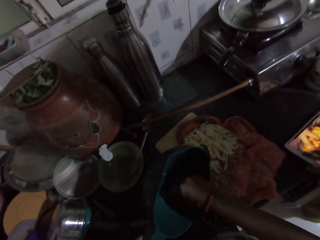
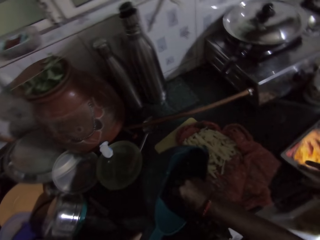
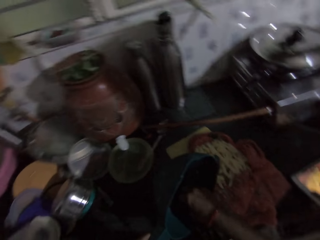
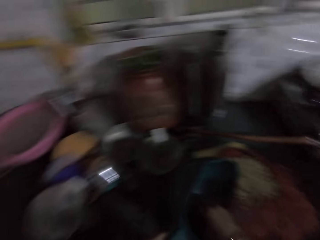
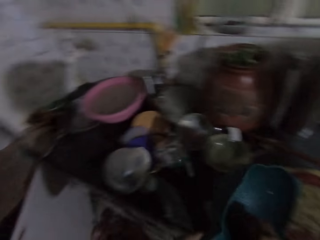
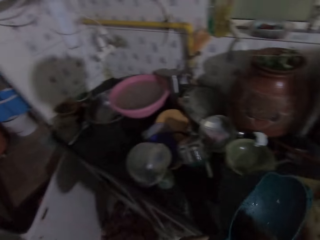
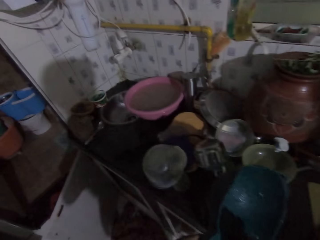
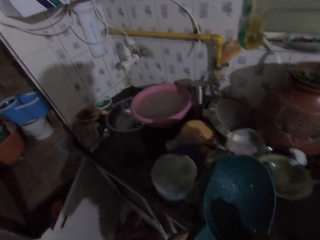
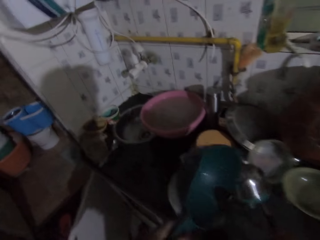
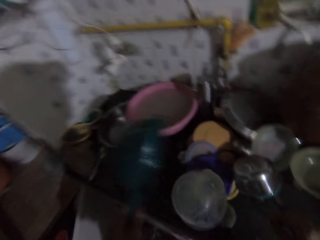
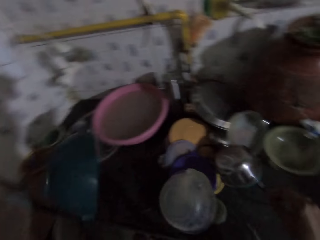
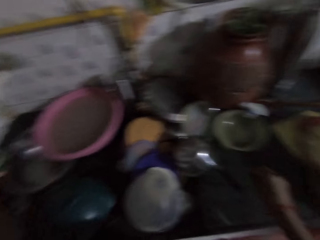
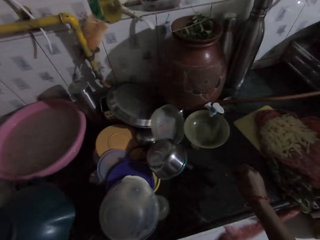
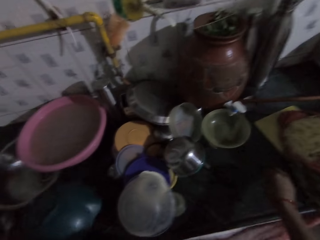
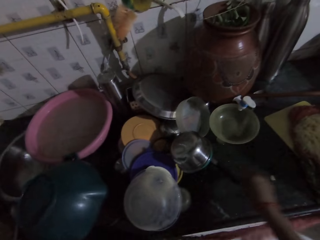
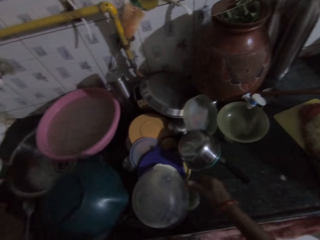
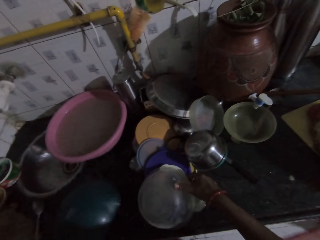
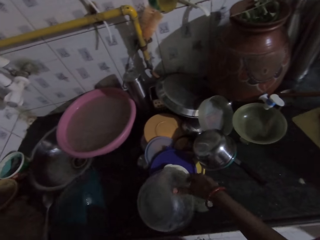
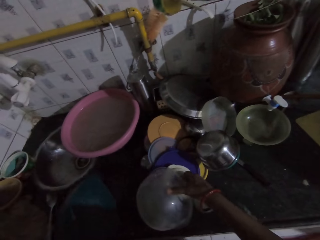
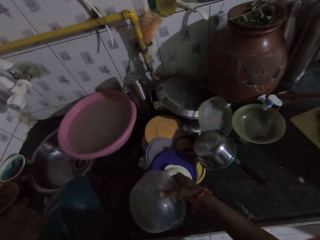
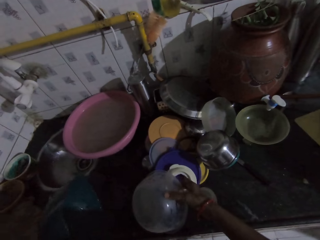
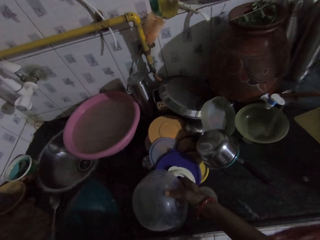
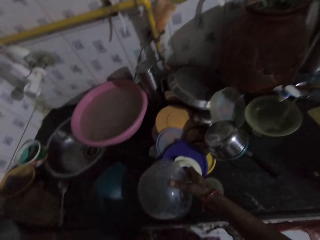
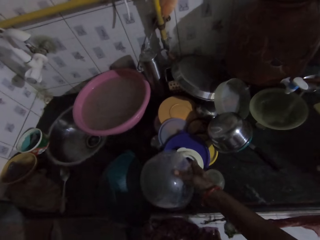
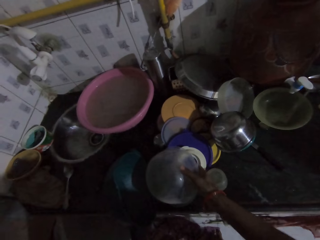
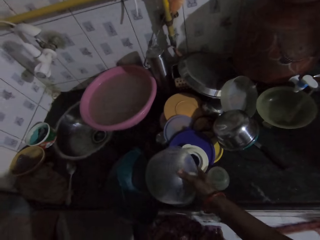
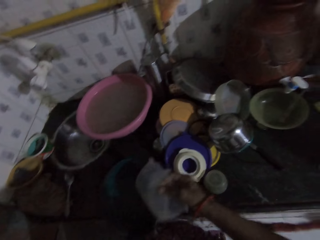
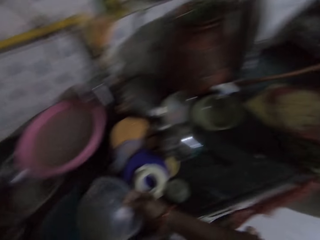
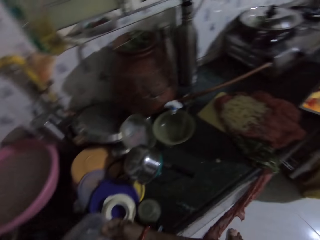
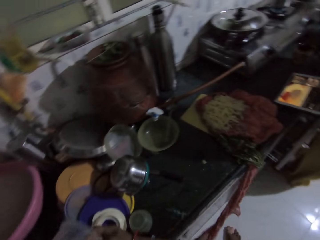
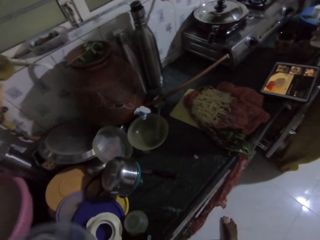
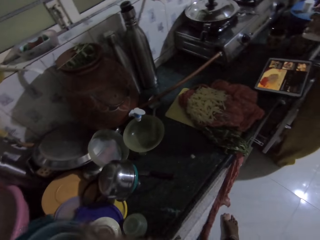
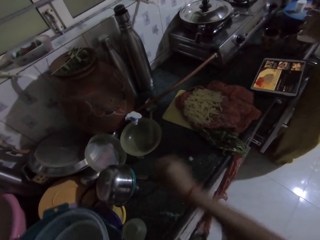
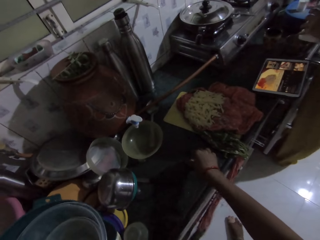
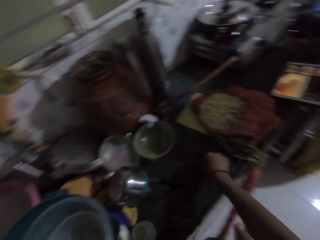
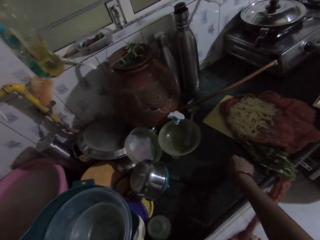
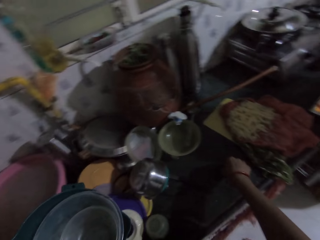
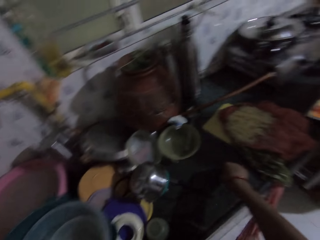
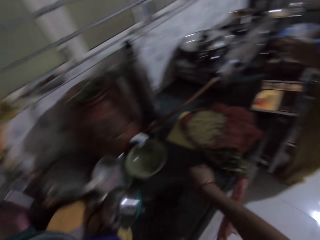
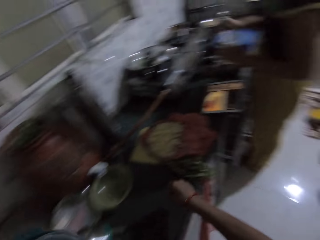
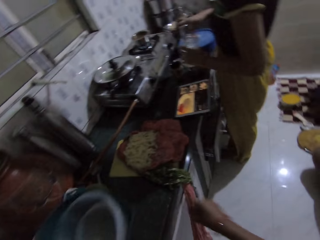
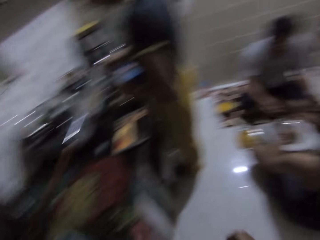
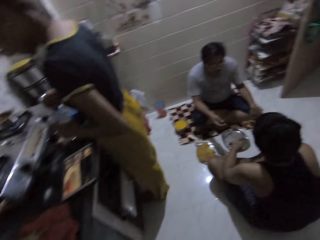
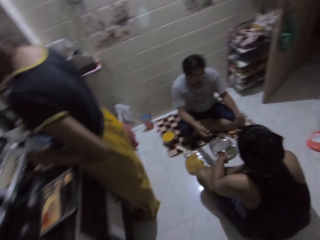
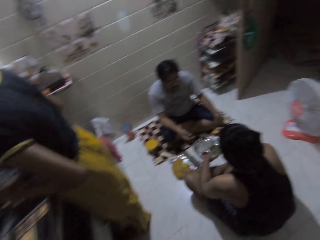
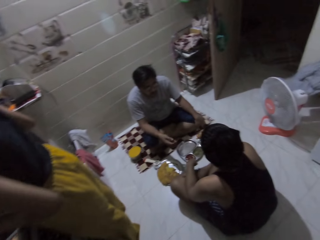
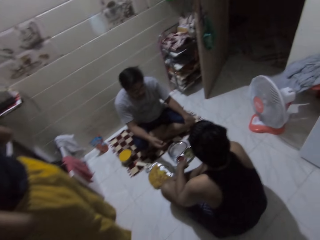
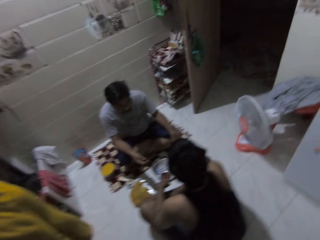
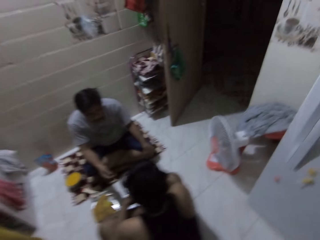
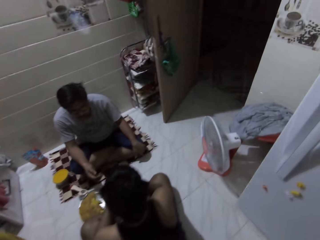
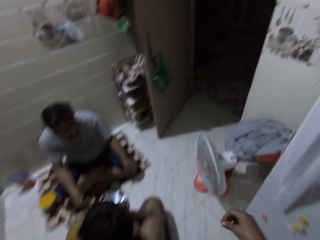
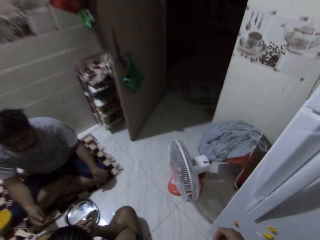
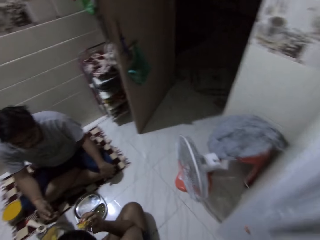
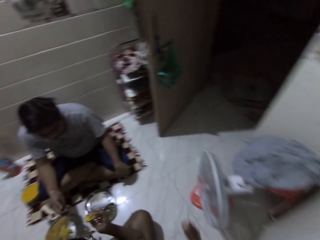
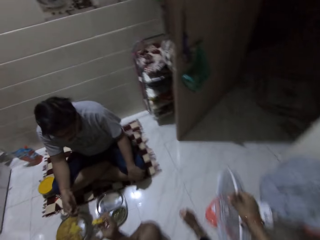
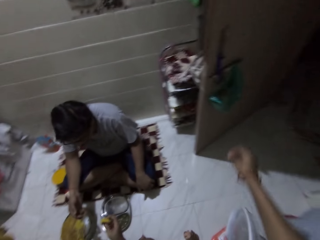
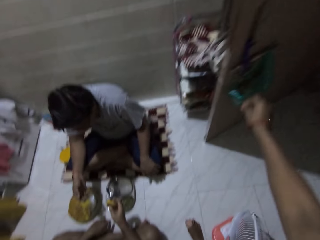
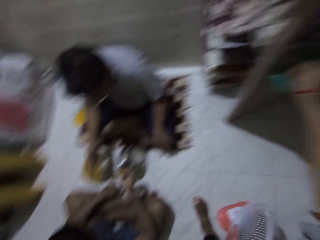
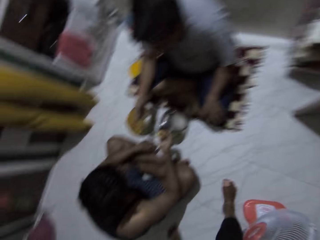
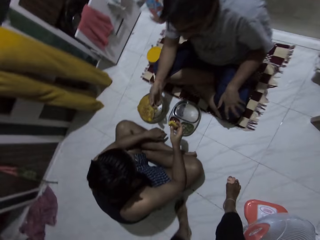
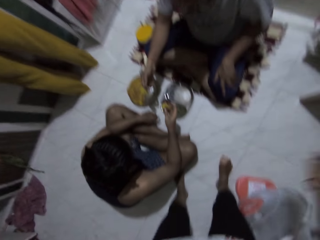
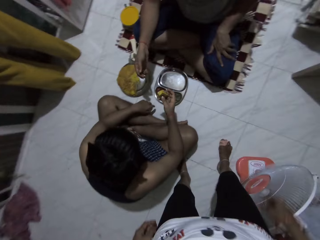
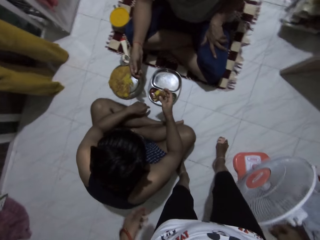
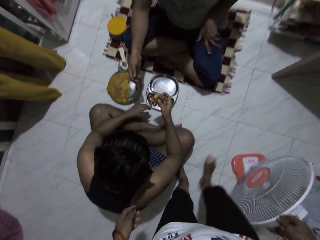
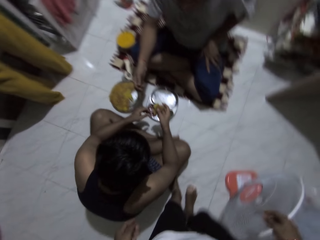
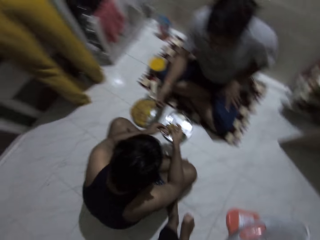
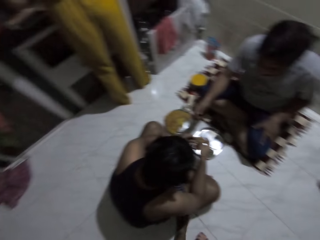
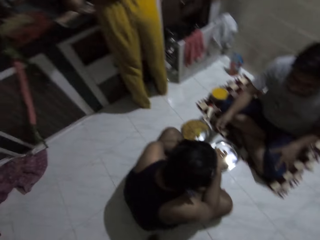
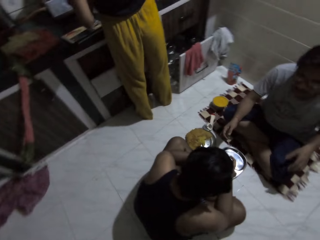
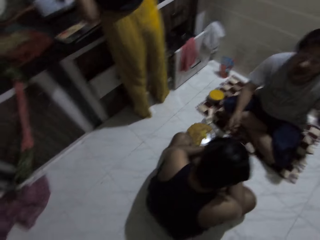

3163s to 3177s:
The camera wearer picks a remnant from the chips bowl with her right hand. She hits the chips bowl on the countertop with her left hand. She drops the remnant on the countertop with her right hand. She moves a plate on the countertop with her right hand. She takes a bowl. She picks a plate from the countertop with her right hand. She shakes the bowl. She drops the plate into the chips bowl with her right hand. She picks the remnant from the countertop with her right hand. The woman holds a salt bottle with her left hand and picks a spoon from the salt bottle with her right hand. The camera wearer walks towards a door. The other woman eats the chip with her right hand. The camera wearer stretches her right hand towards the door. The man rubs his left leg with his left hand. The camera wearer puts a potato in paper. She talks.

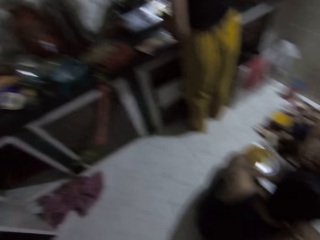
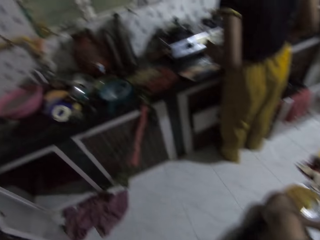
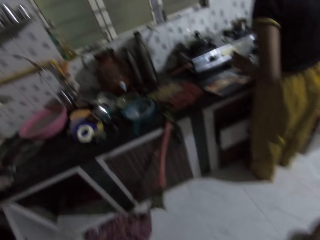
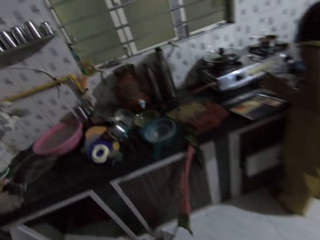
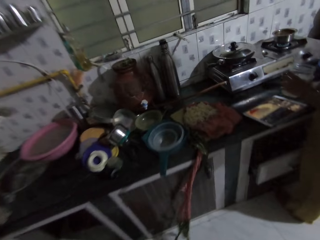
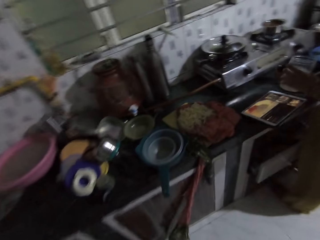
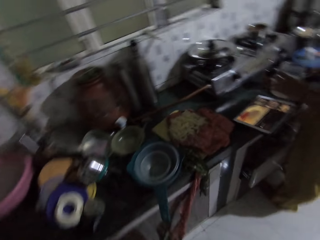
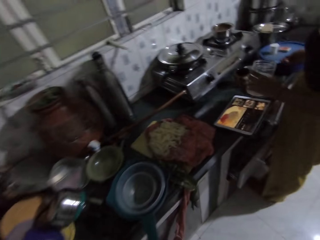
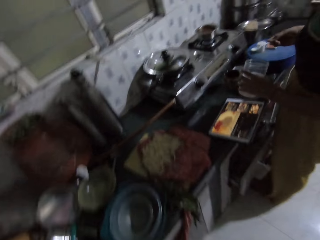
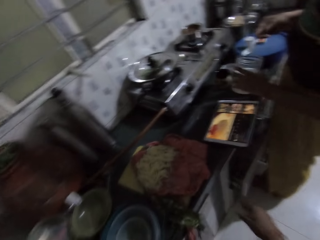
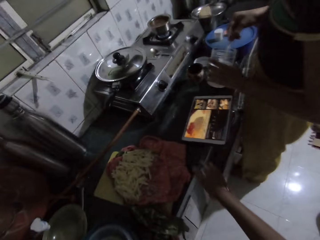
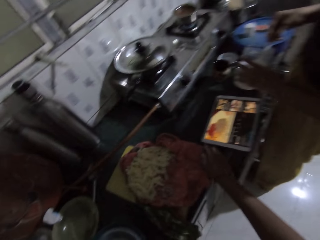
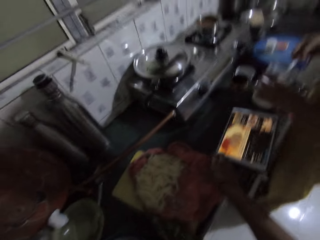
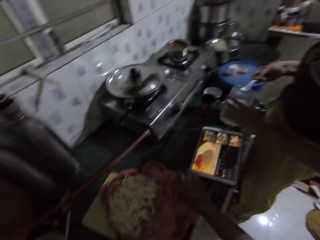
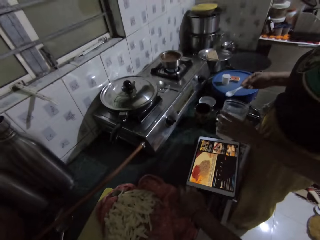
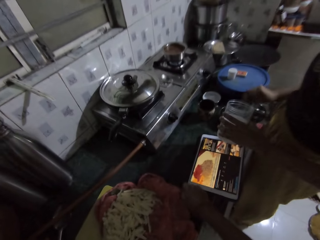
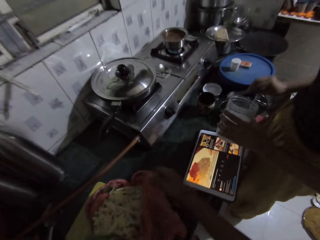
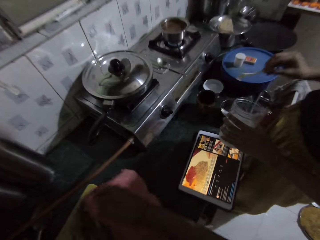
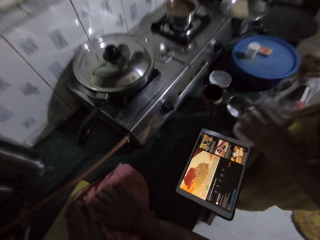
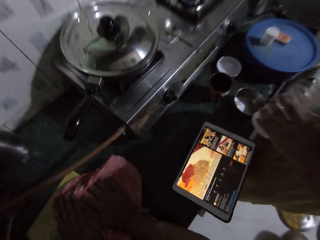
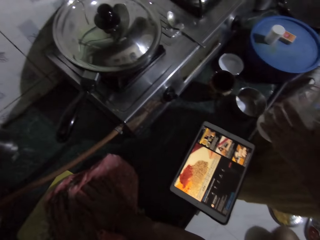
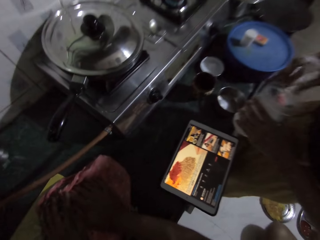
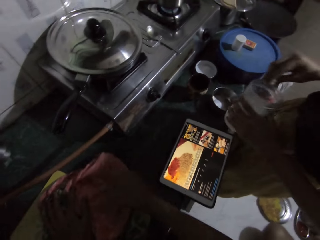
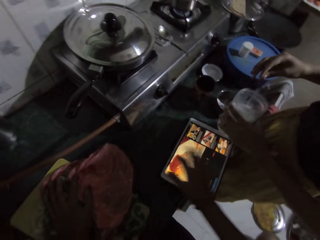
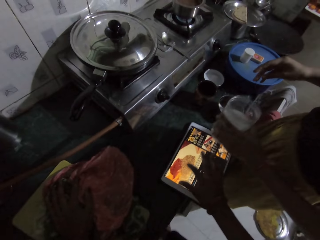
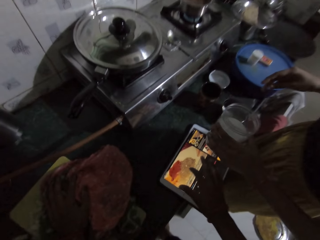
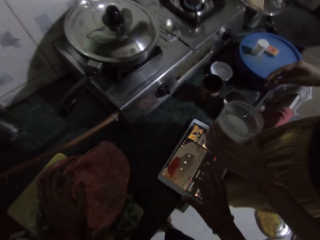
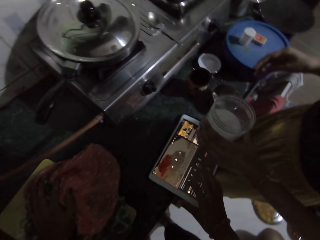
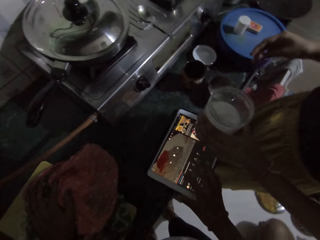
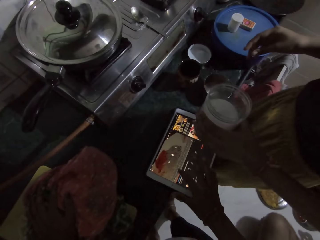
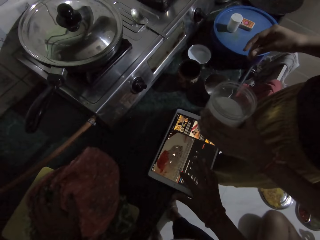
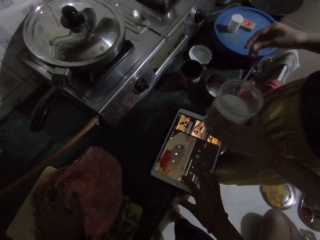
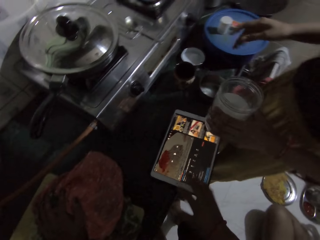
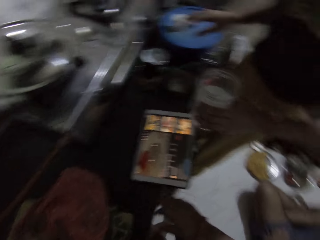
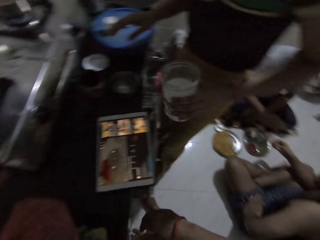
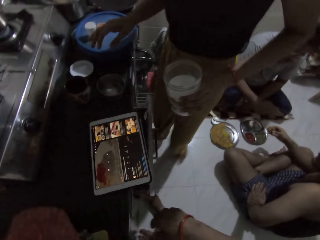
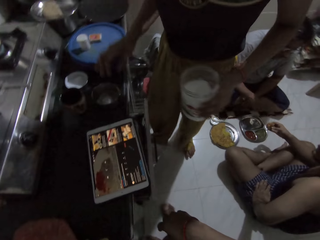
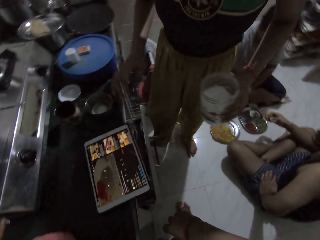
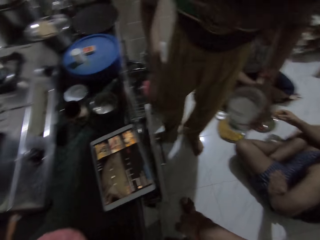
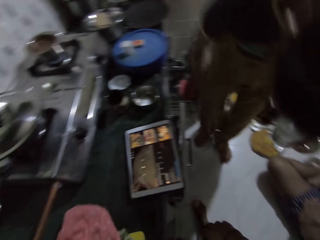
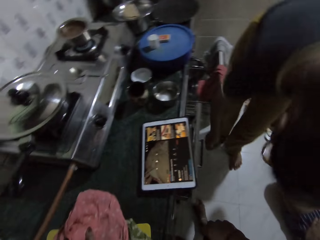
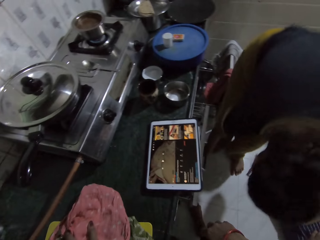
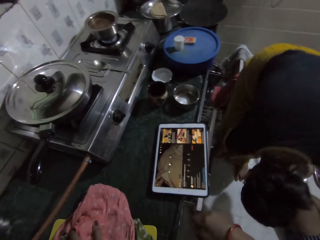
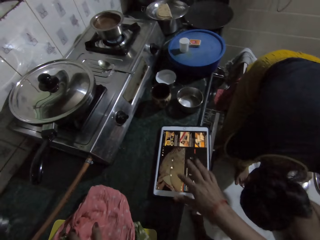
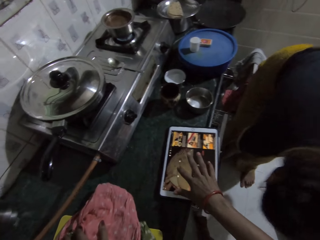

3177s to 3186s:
The camera wearer walks. The woman raises the spoon with her right hand and takes some salt from the salt bottle with the spoon in her right hand. The camera wearer raises the fabric on the countertop with her right hand. The woman sprinkles the salt into the plate on the countertop with her right hand. The camera wearer covers the chips with the fabric on the countertop with both hands. The woman drops the spoon inside the salt bottle with her right hand. The camera wearer operates the phone on the countertop with her right hand. The woman picks the spoon from the floor with her right hand.
